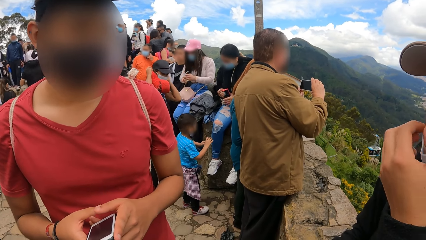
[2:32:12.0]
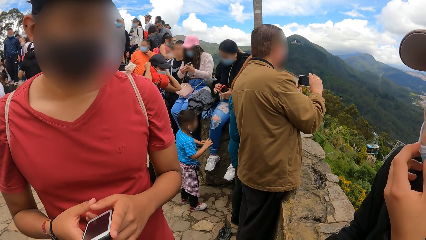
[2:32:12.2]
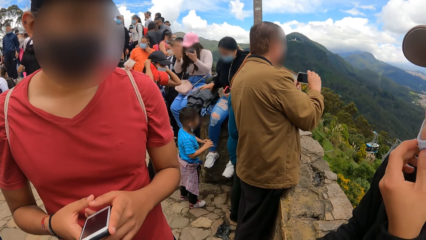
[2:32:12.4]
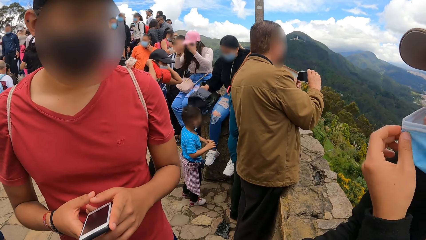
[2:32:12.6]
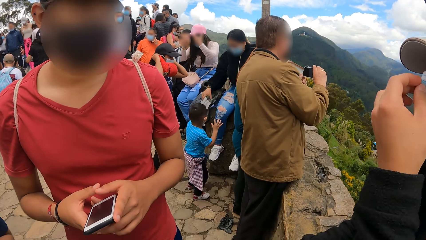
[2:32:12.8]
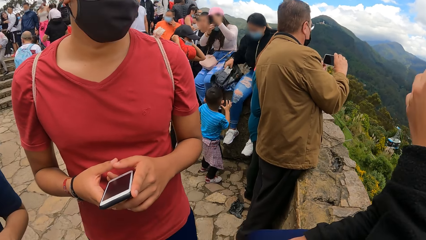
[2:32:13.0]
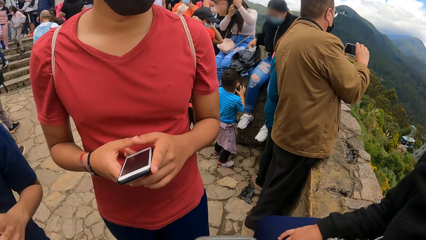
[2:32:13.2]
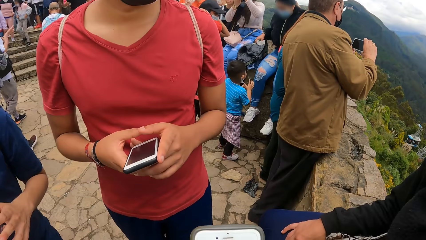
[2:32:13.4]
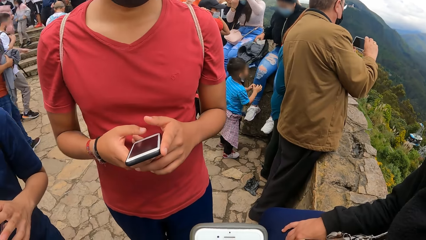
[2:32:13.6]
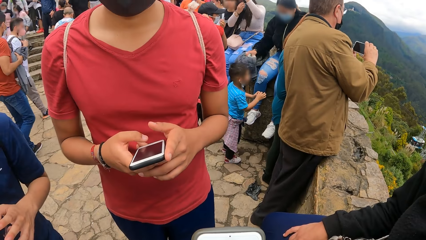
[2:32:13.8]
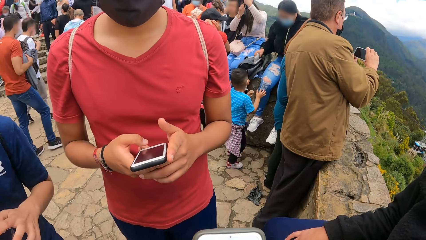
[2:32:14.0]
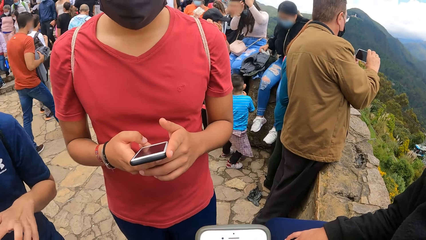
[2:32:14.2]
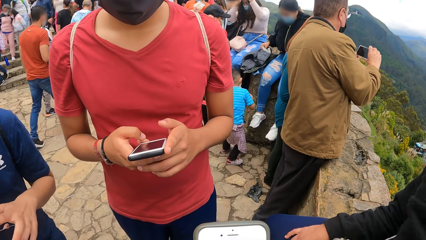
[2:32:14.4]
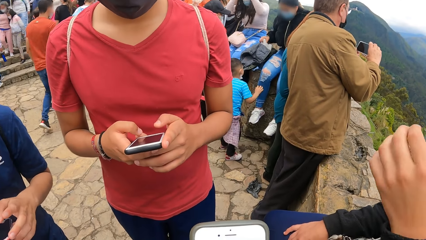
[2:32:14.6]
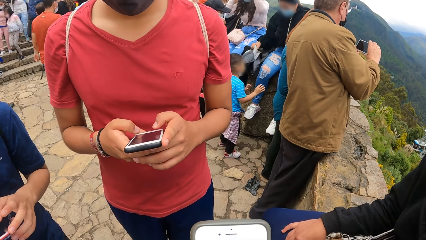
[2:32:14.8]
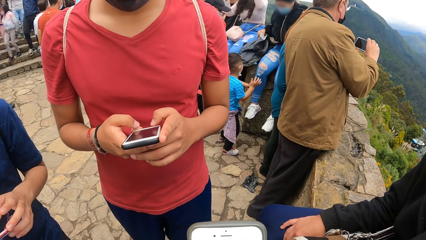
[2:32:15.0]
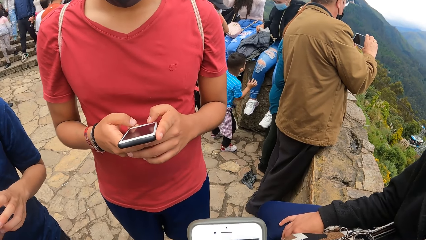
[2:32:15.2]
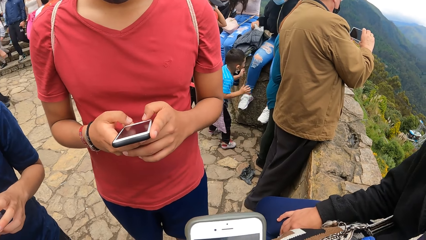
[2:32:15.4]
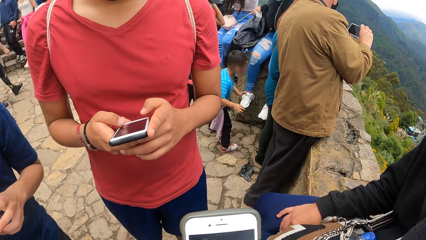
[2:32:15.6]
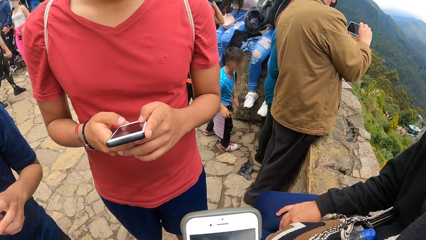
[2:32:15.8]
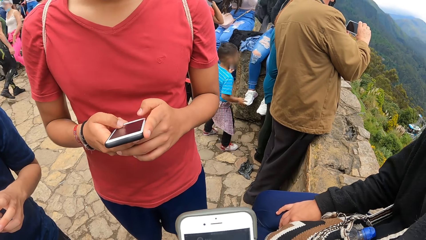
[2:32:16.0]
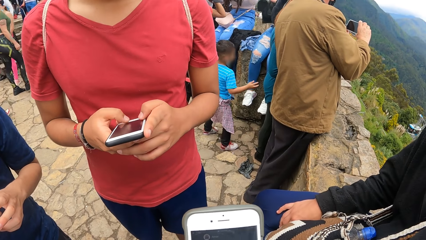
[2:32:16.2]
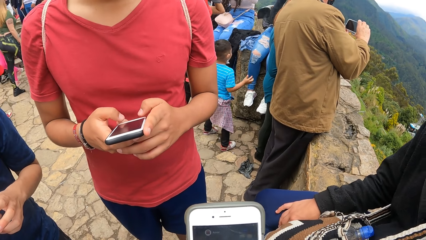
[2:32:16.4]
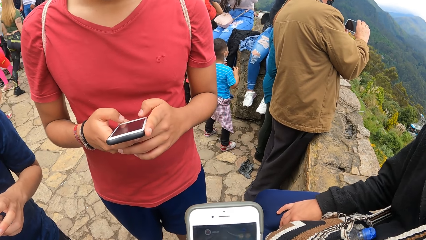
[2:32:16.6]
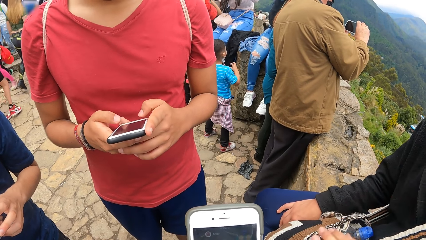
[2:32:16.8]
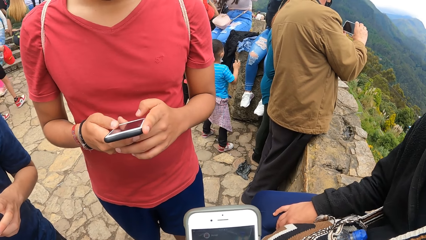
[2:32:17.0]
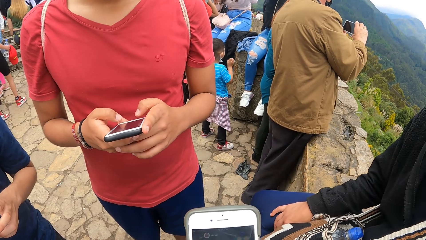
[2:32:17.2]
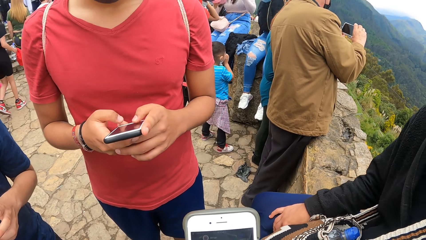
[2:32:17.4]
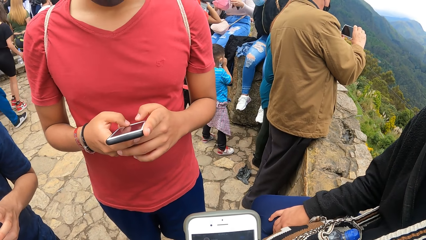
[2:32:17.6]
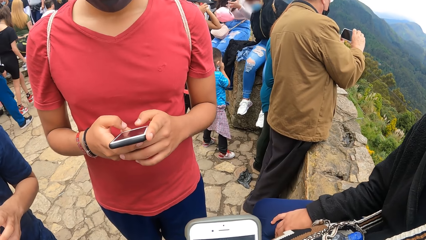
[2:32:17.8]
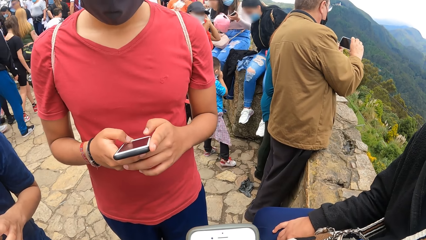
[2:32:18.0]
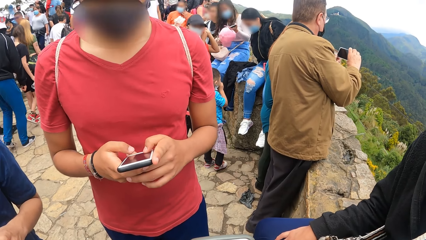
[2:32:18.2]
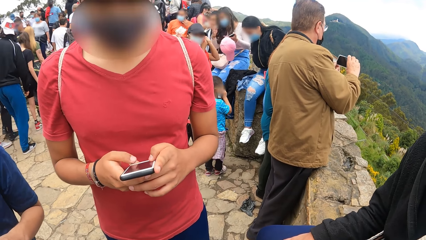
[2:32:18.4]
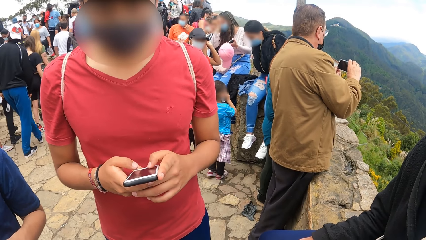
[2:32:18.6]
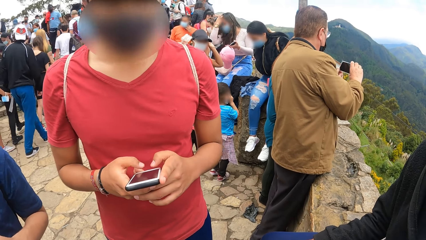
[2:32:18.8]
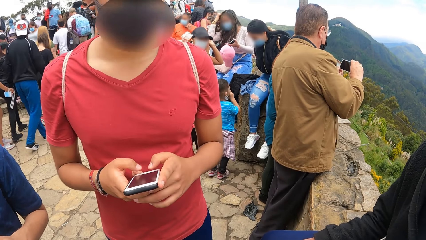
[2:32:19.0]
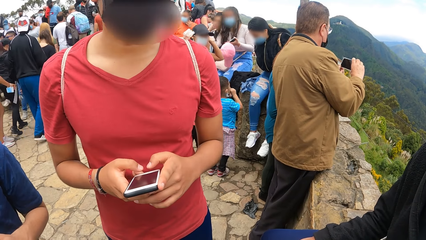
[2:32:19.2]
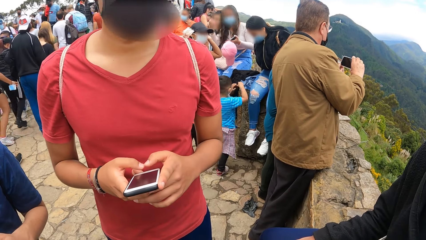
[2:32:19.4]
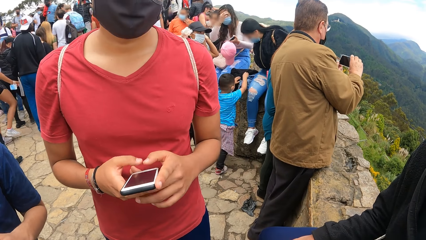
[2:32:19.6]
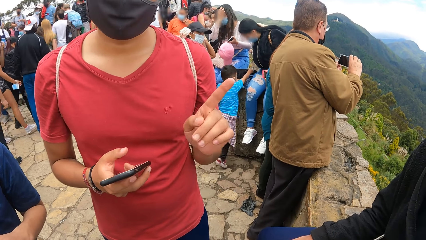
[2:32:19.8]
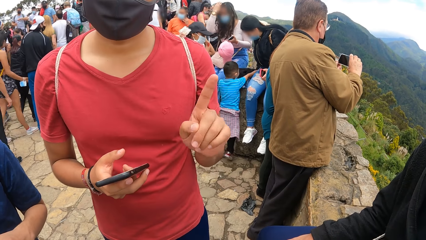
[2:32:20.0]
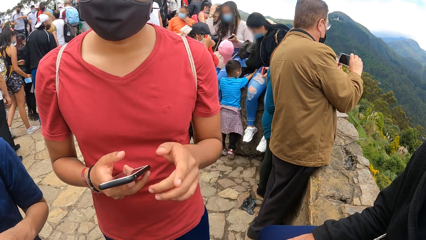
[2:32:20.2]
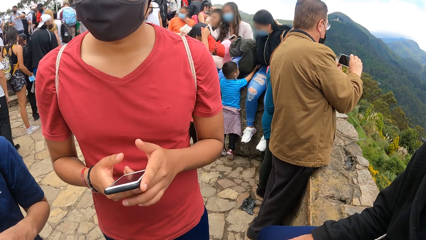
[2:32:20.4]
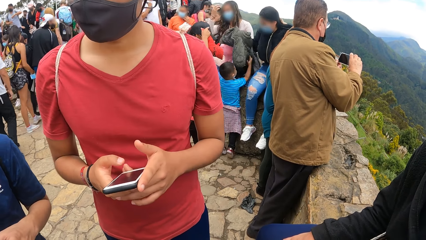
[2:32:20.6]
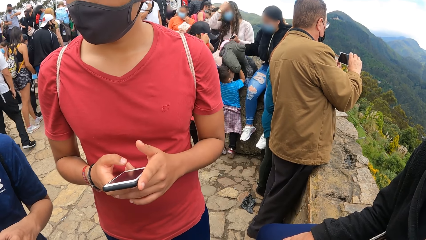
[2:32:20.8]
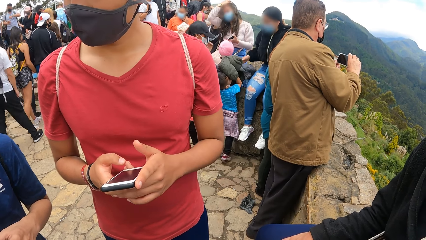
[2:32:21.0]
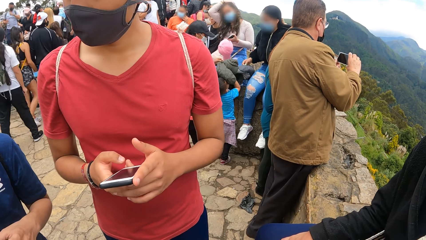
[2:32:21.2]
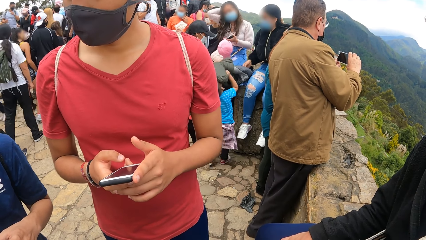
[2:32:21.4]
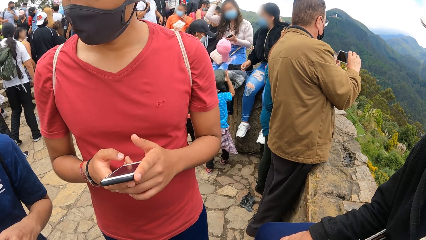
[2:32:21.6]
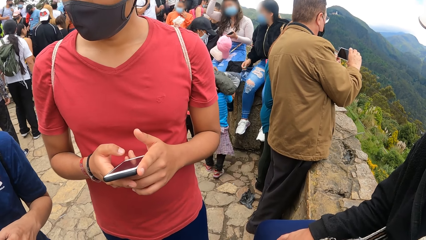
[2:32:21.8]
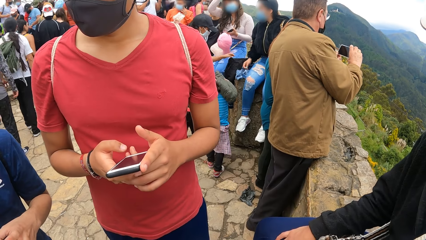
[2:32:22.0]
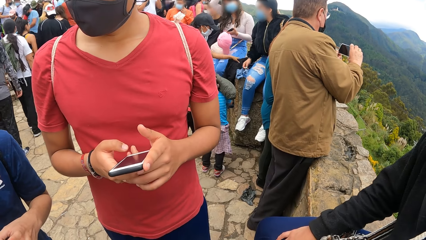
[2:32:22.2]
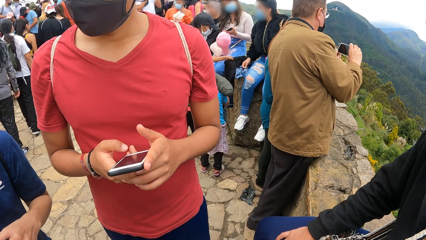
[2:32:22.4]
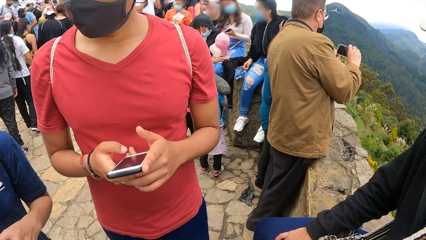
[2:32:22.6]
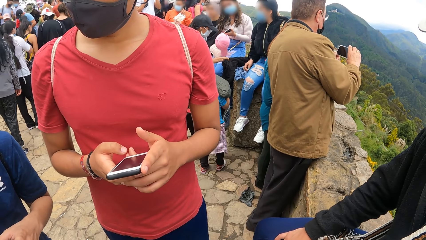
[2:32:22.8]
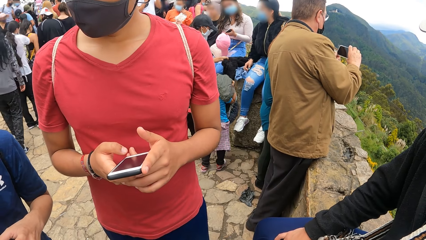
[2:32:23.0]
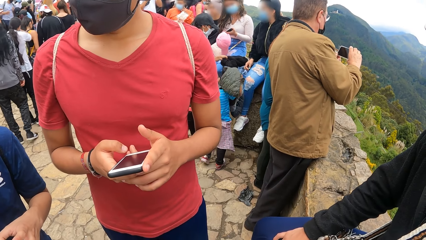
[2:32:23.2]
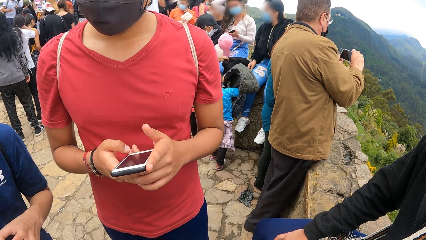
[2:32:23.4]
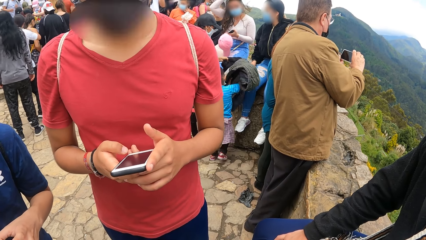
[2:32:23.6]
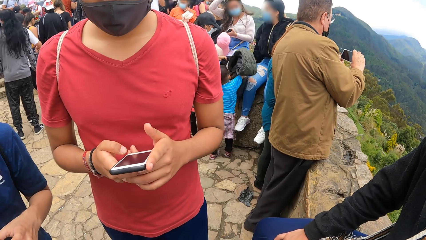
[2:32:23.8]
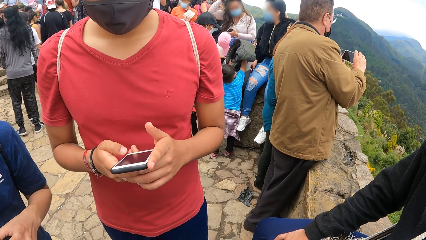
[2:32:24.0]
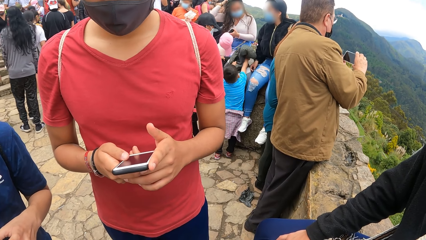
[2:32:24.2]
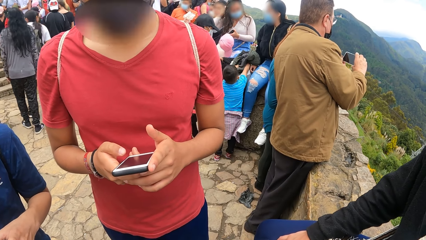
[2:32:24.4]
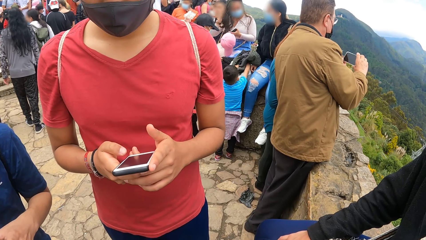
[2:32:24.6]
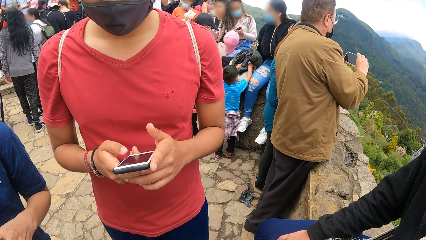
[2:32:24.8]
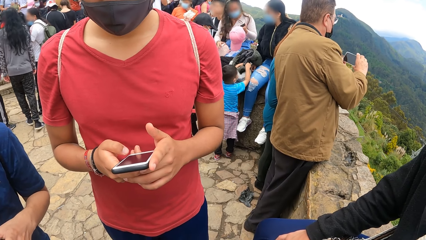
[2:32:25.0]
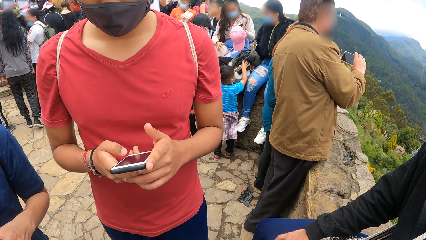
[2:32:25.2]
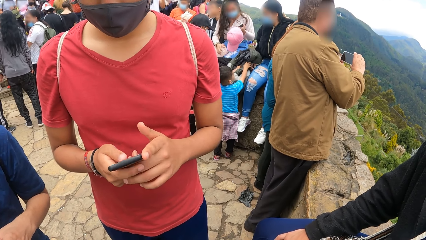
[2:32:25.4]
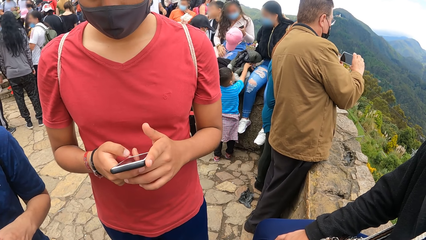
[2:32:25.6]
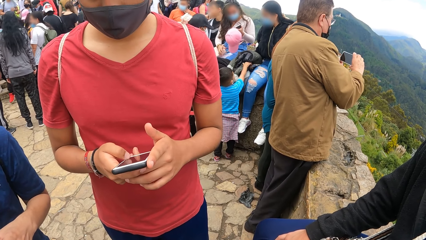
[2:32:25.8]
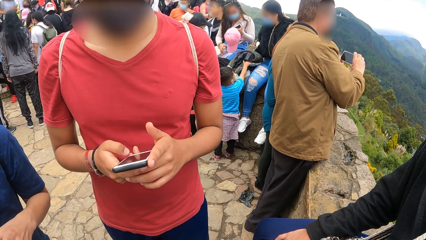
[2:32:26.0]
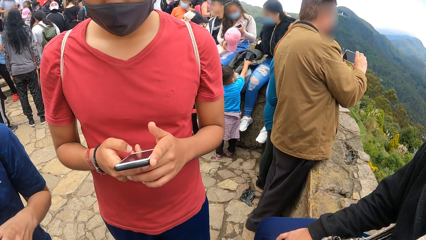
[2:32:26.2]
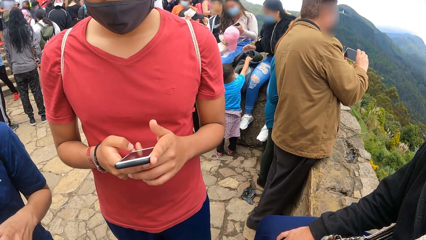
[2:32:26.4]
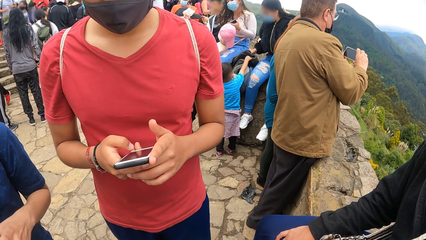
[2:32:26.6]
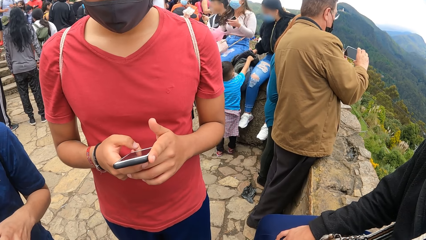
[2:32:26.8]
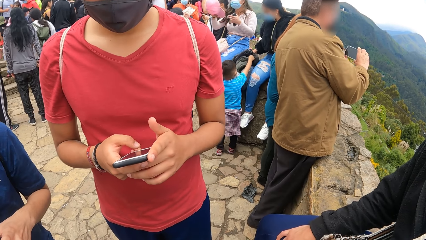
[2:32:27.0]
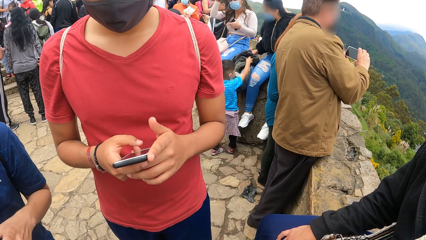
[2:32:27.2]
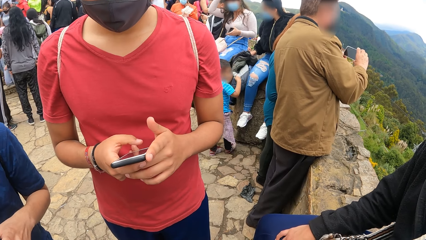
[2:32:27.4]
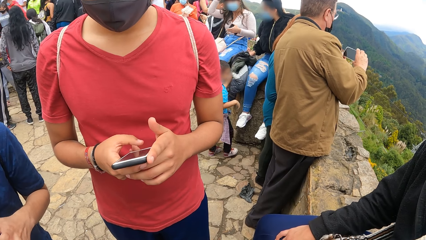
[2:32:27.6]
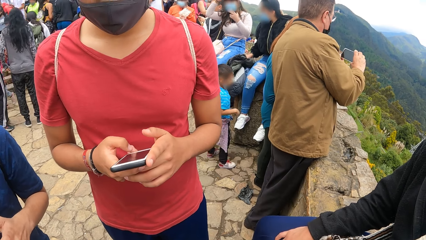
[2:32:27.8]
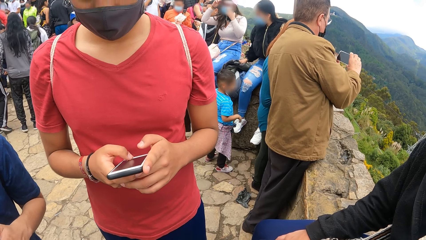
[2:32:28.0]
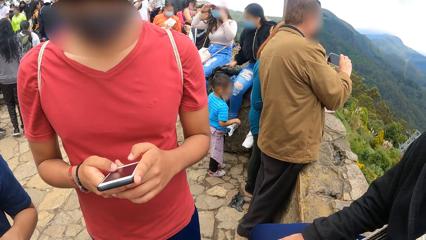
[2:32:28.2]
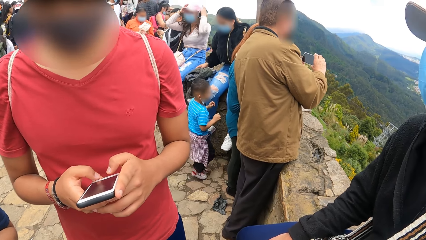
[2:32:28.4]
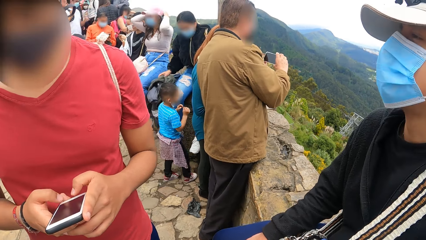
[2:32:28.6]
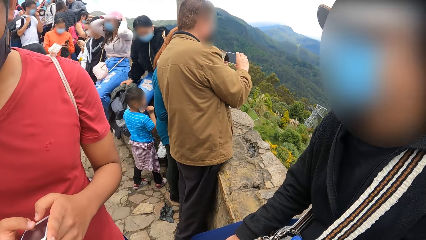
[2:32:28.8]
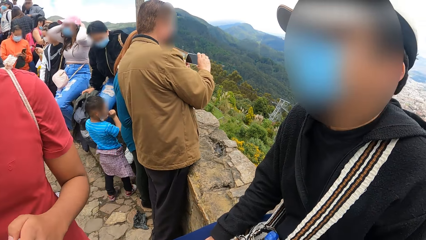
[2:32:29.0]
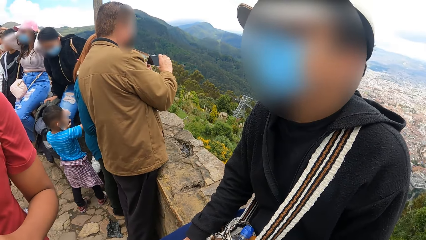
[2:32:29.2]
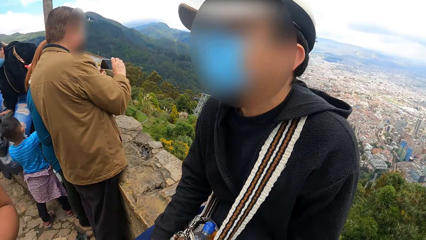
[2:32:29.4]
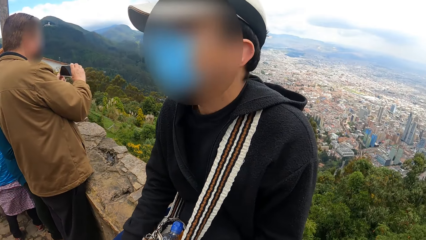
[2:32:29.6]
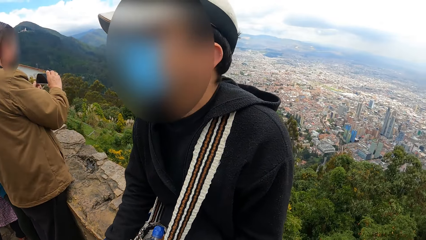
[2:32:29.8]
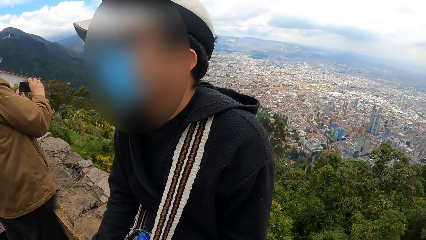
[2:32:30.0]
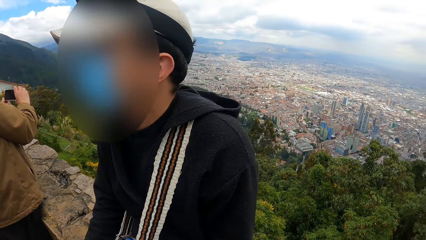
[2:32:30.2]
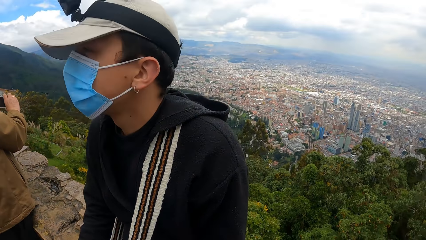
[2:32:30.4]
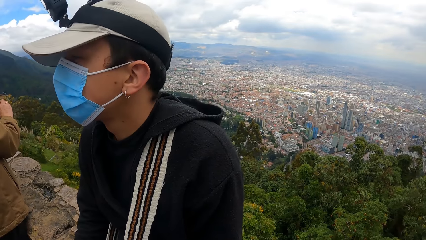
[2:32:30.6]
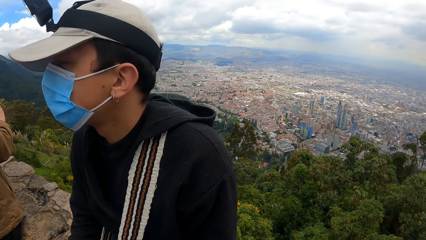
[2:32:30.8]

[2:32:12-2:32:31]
A person covers his face with the mask. The camera wearer holds a phone. They talk to the person. Another person operates his phone. The camera wearer looks around.
